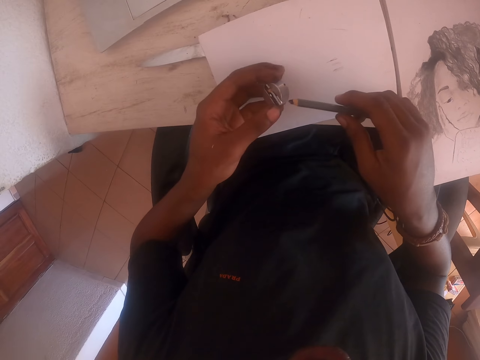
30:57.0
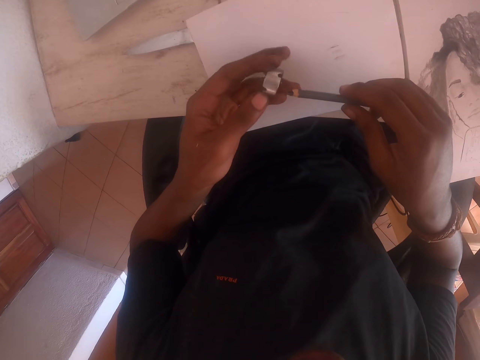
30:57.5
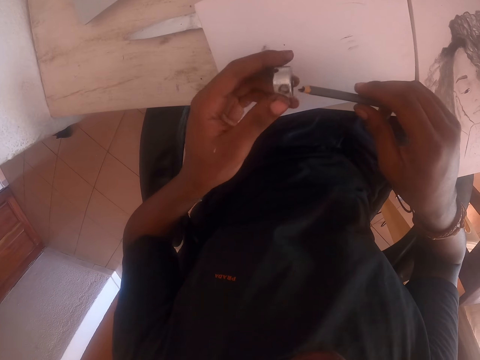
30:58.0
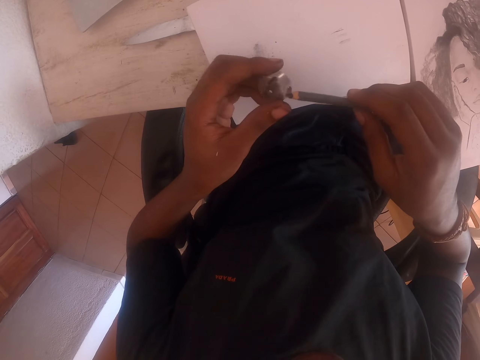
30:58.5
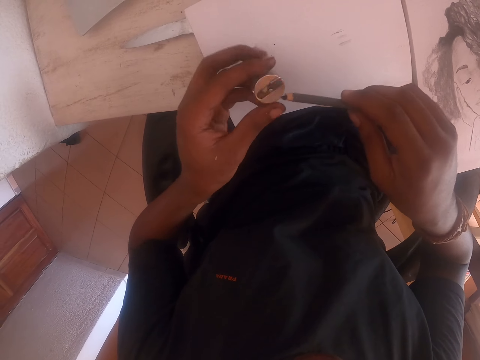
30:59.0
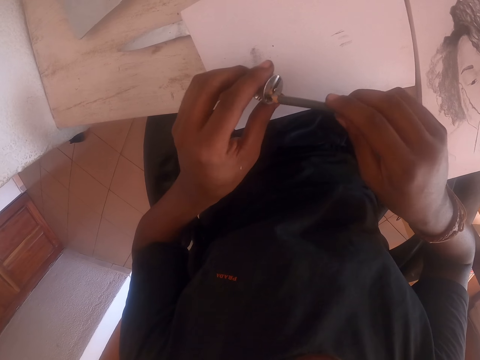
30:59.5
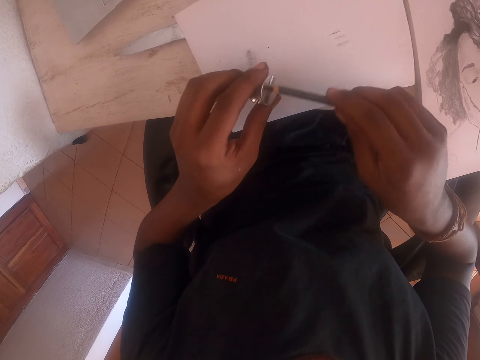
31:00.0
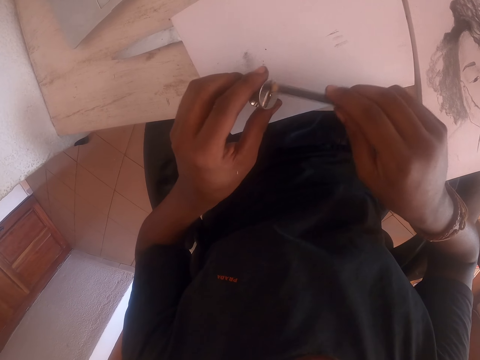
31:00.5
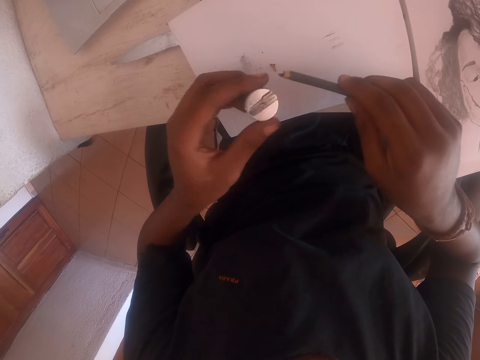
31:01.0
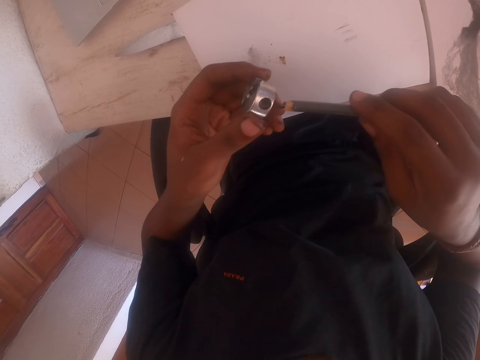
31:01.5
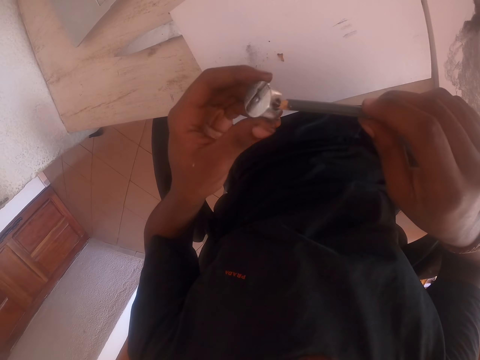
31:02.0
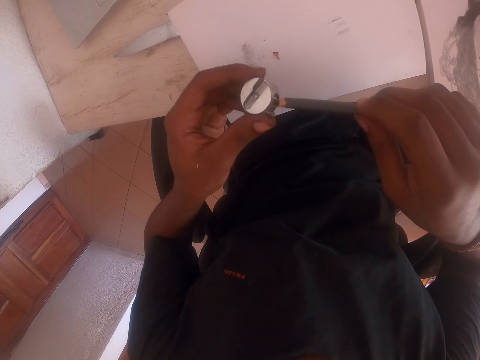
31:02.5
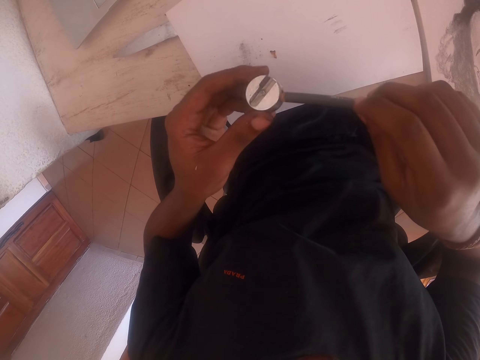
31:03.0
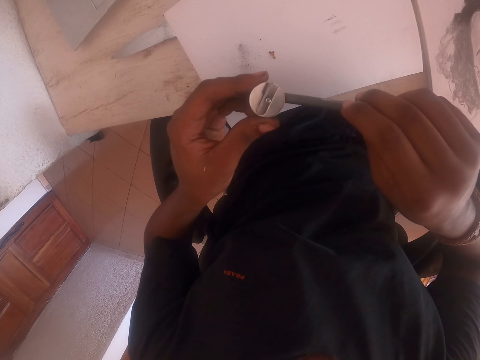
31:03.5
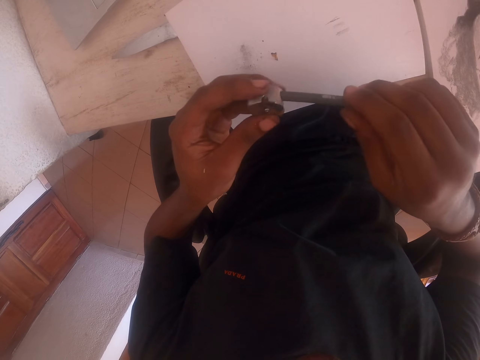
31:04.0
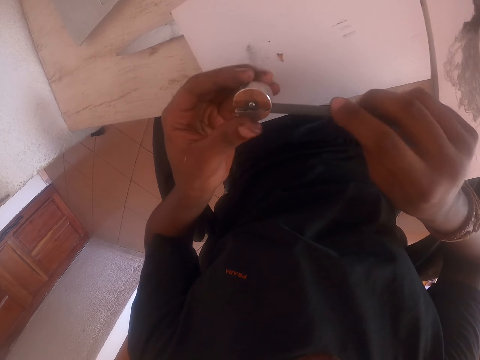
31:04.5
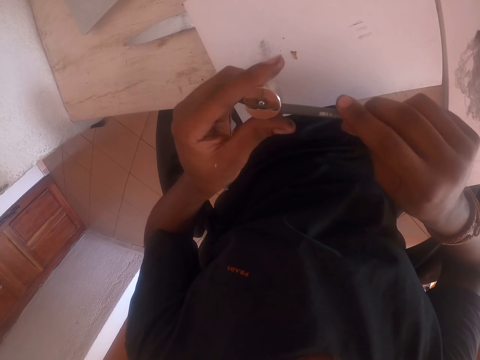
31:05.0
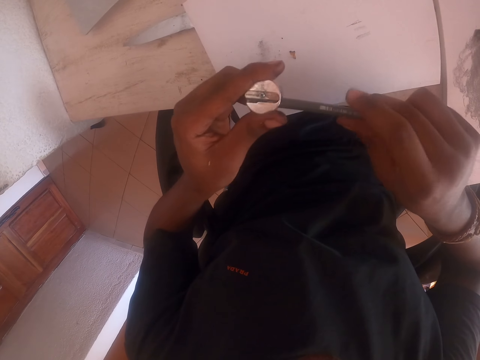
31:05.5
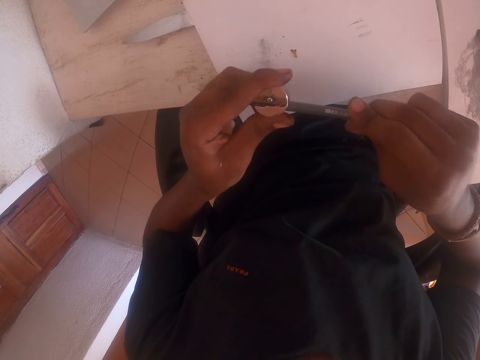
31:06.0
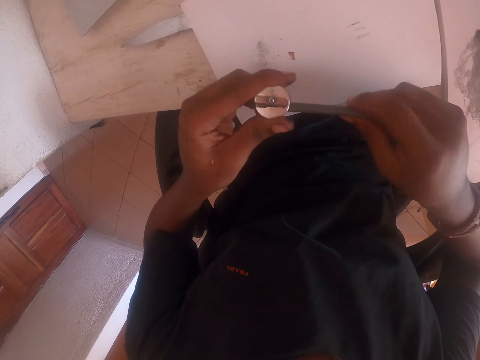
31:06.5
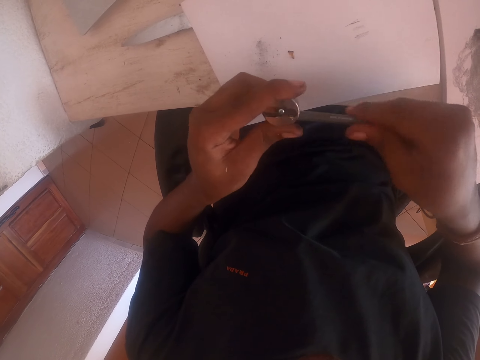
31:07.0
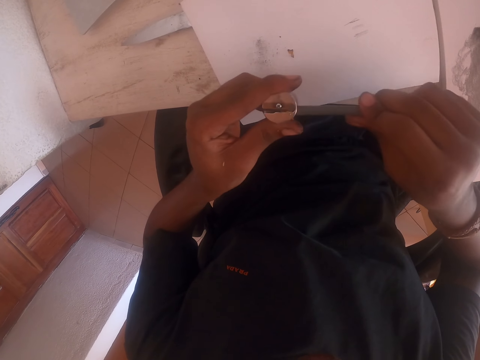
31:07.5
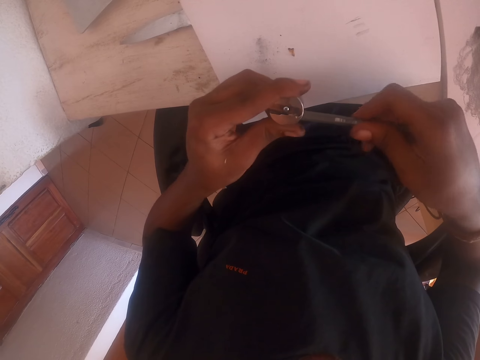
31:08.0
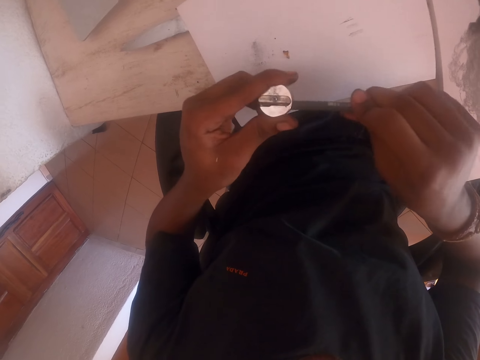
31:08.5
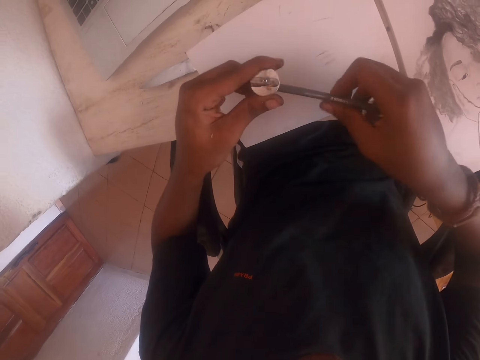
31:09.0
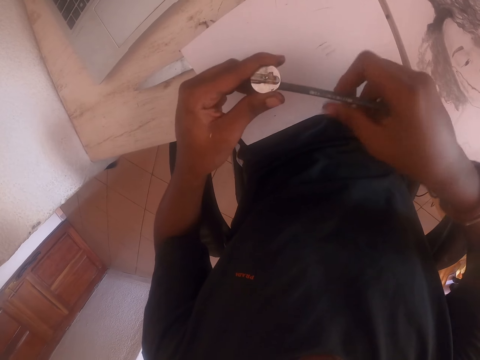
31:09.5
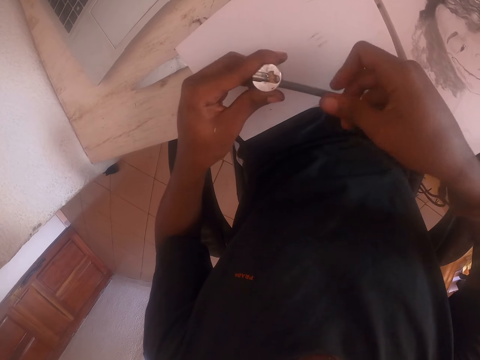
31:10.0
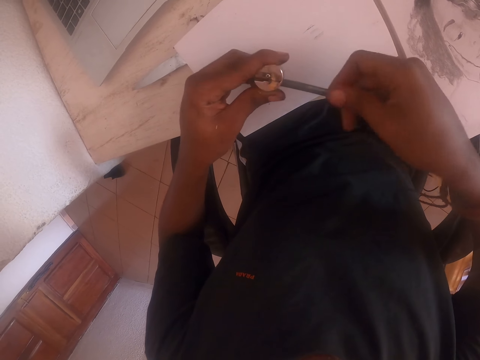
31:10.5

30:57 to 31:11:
The camera wearer removes the ash from the pencil. They turn a sharpener. They remove pencil remains from the sharpener. They sharpen the pencil with the sharpener.

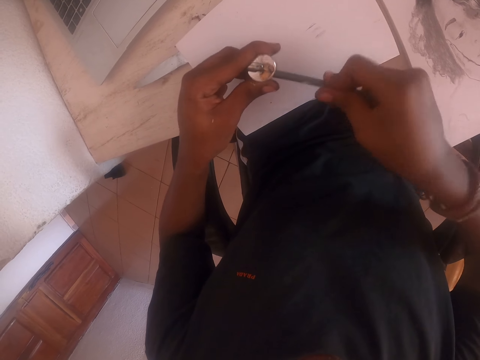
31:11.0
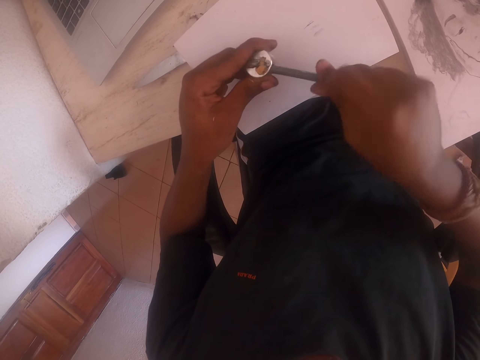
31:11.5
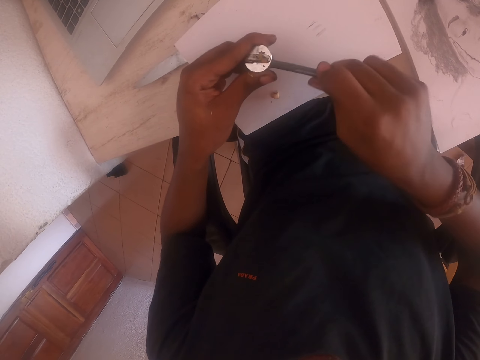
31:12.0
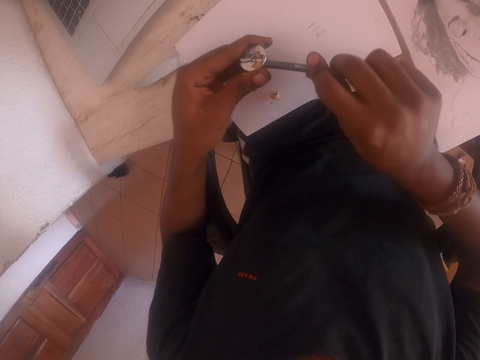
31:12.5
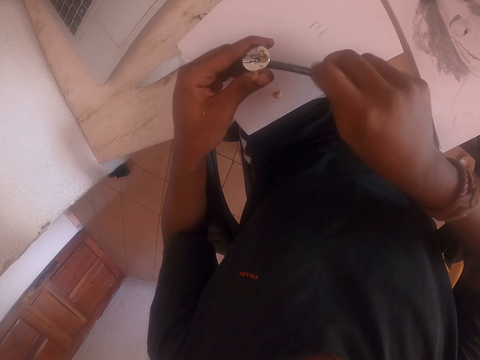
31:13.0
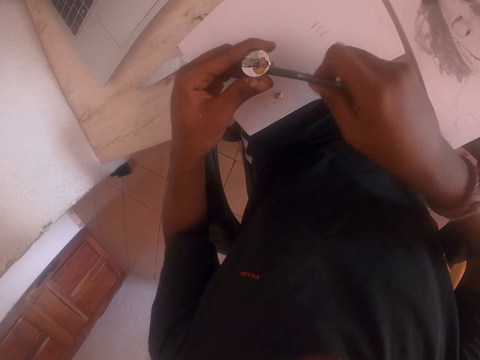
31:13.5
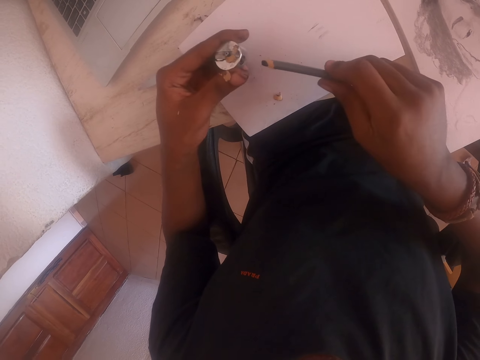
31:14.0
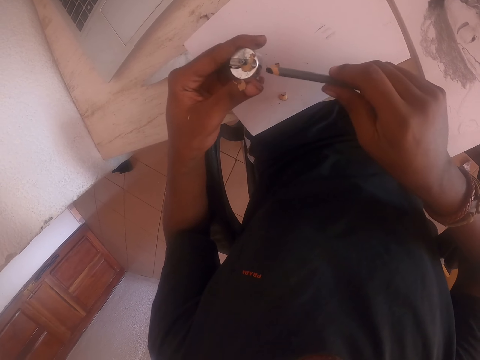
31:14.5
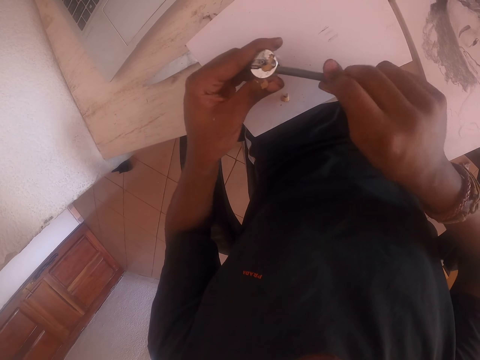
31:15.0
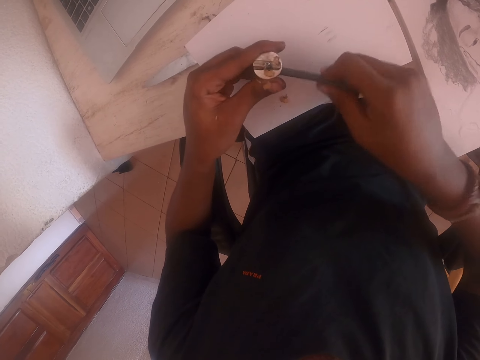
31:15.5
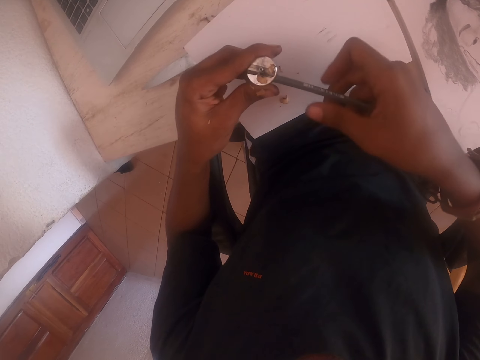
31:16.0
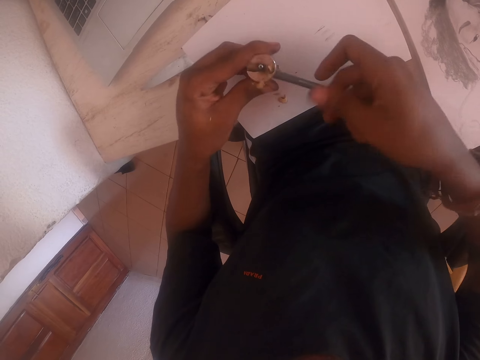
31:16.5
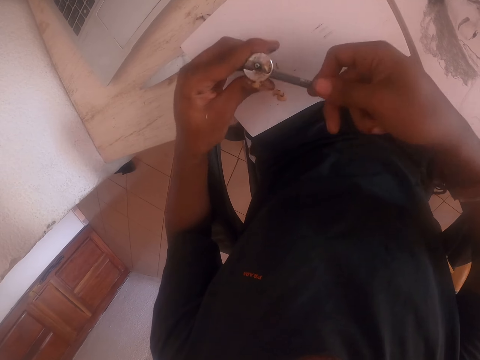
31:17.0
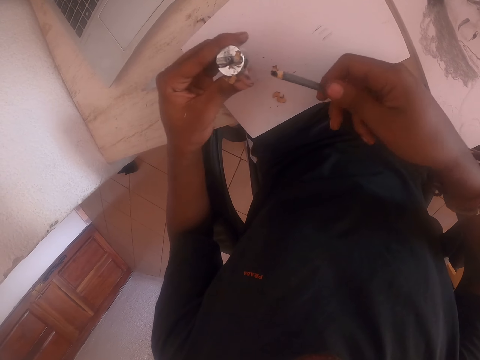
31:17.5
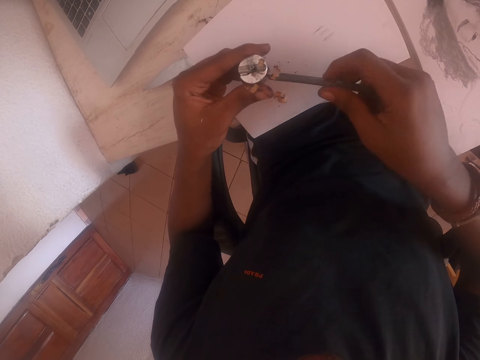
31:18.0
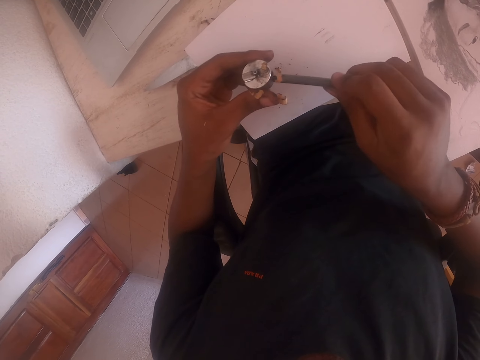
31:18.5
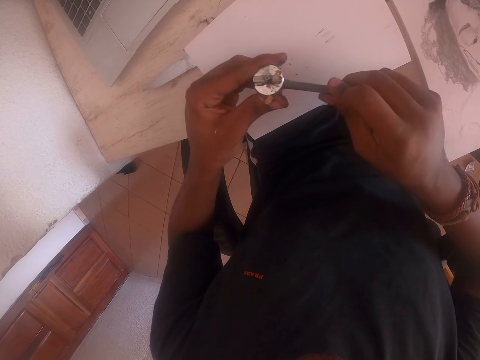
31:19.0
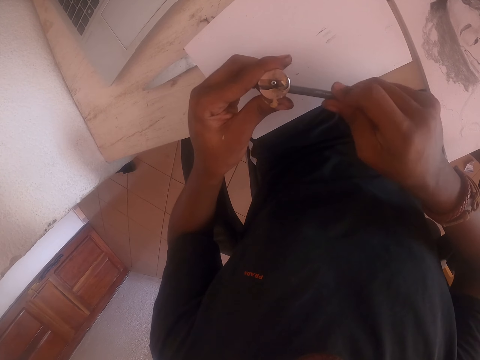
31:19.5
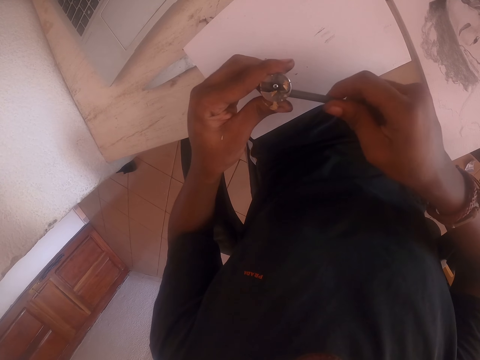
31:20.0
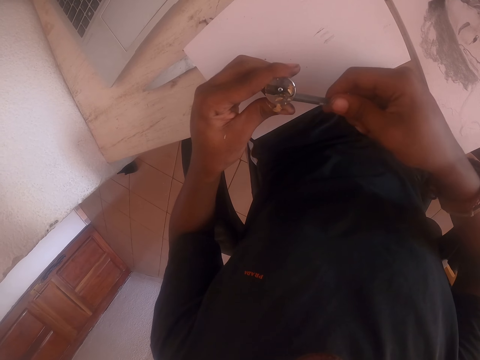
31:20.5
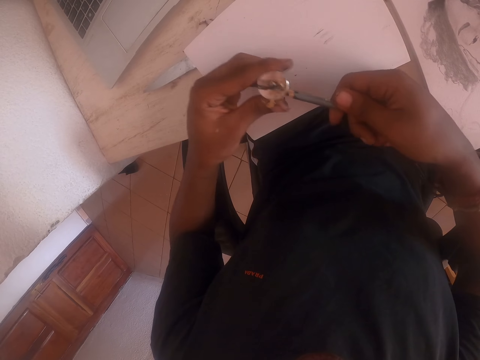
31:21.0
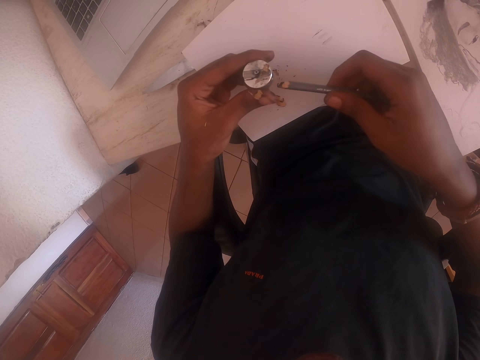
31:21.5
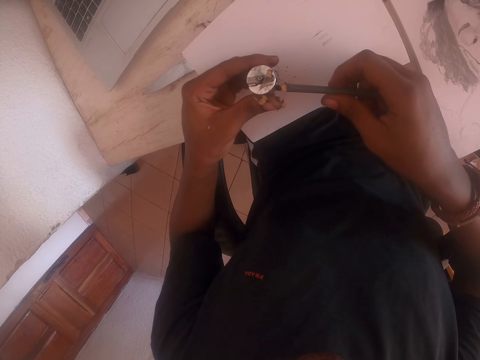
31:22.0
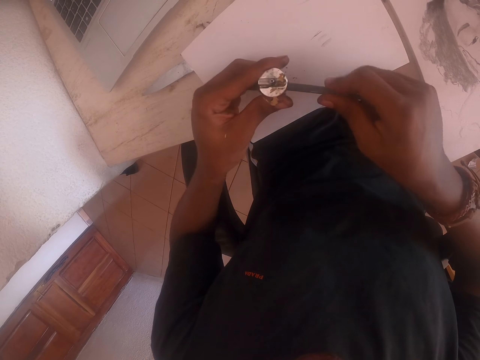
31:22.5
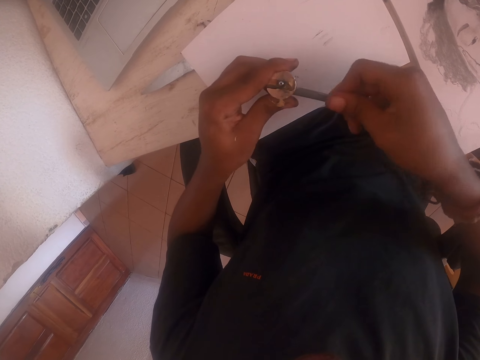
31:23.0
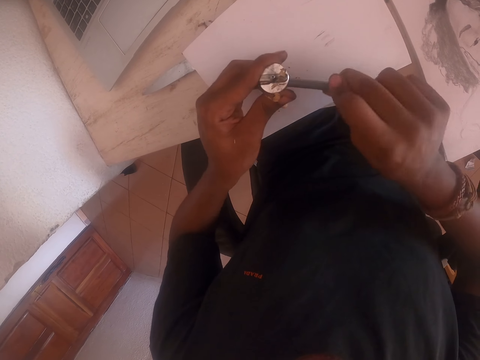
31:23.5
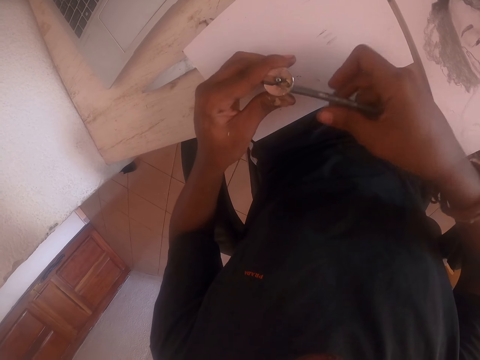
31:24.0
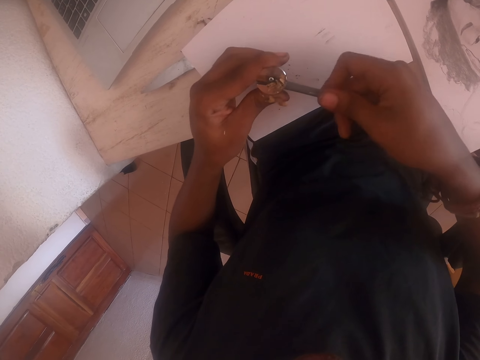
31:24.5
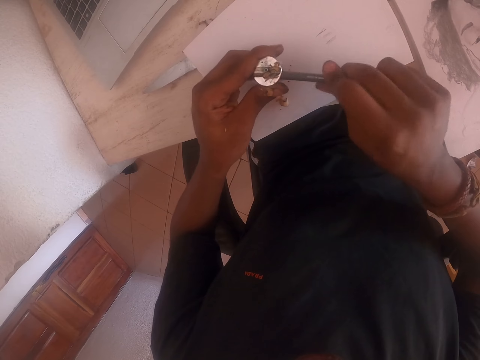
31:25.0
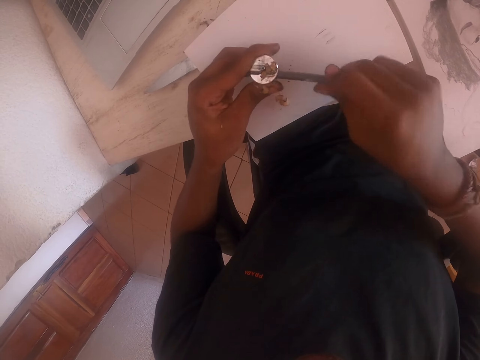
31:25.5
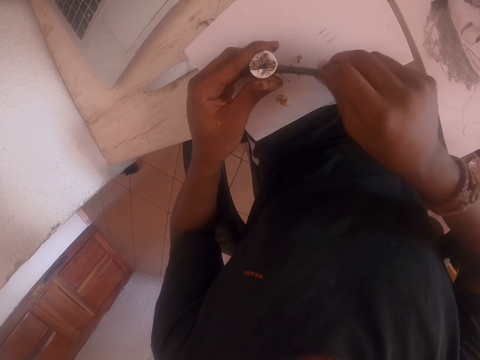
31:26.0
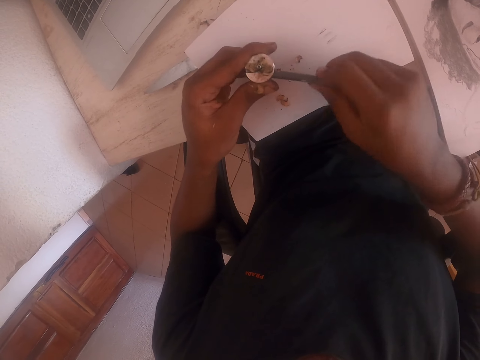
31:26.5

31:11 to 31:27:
The camera wearer stops sharpening a pencil. They sharpen the pencil using a sharpener.
